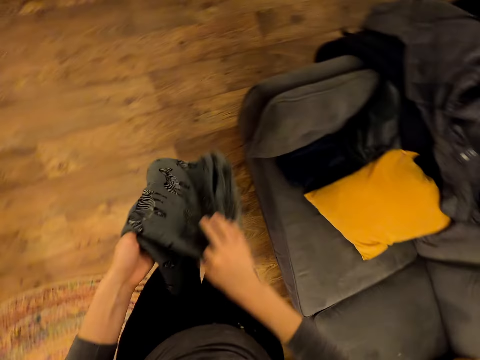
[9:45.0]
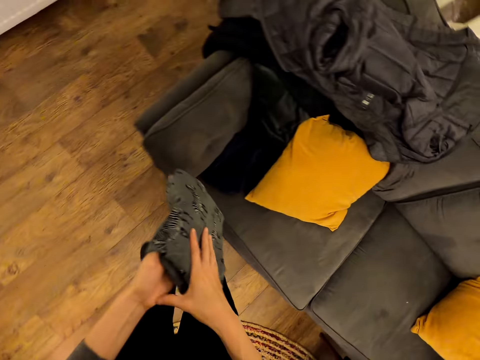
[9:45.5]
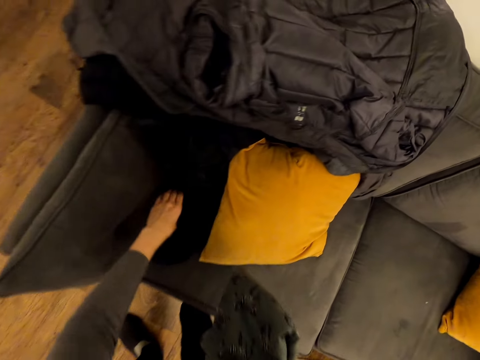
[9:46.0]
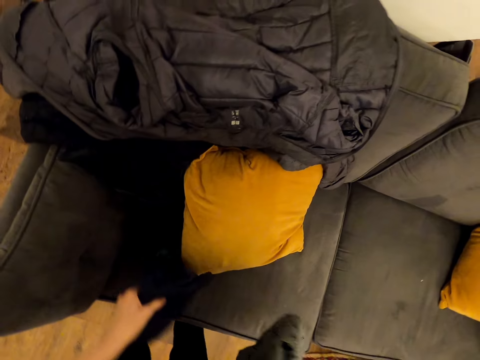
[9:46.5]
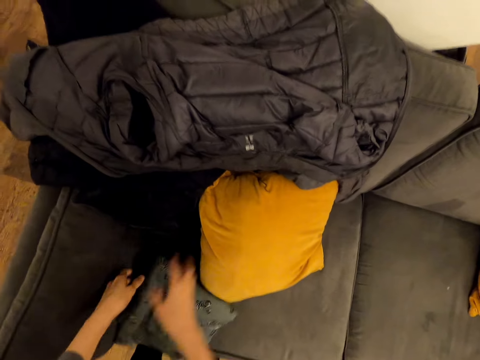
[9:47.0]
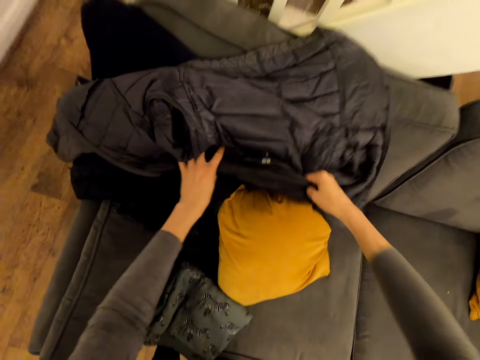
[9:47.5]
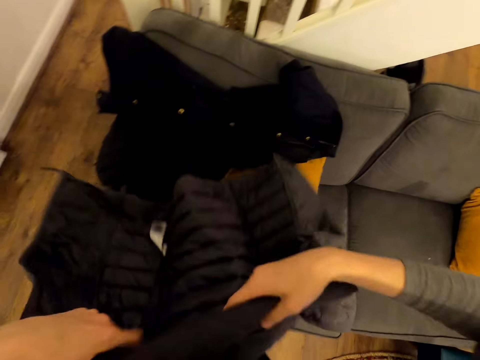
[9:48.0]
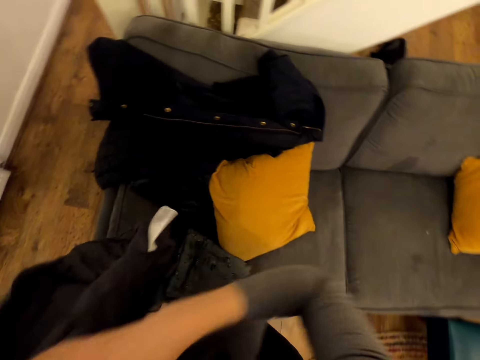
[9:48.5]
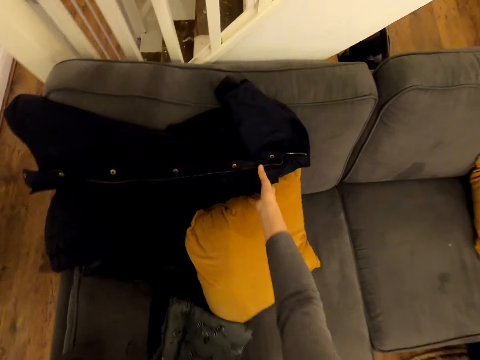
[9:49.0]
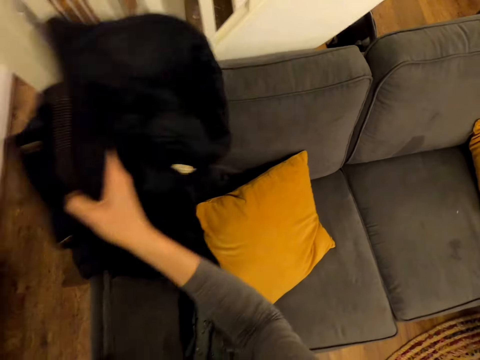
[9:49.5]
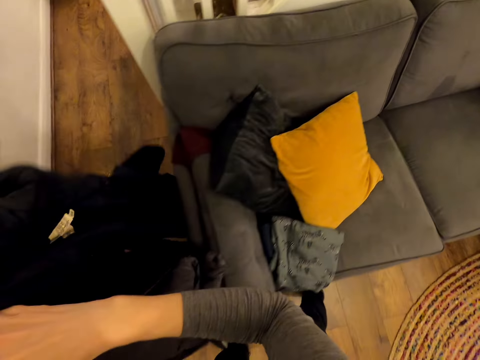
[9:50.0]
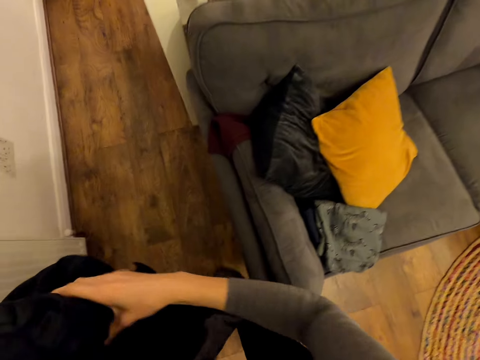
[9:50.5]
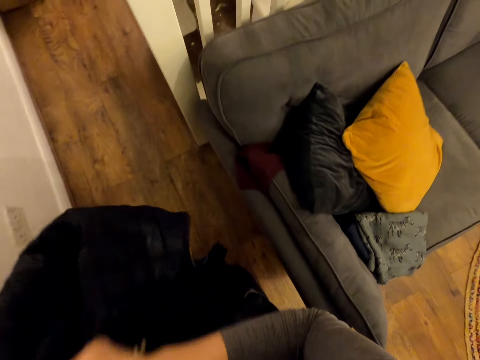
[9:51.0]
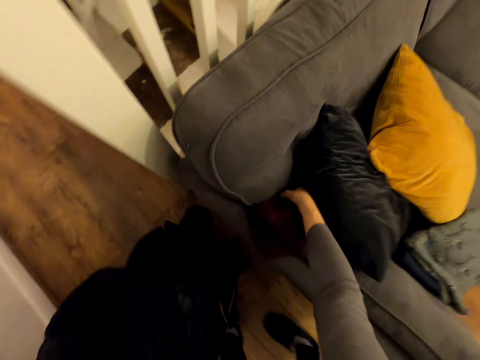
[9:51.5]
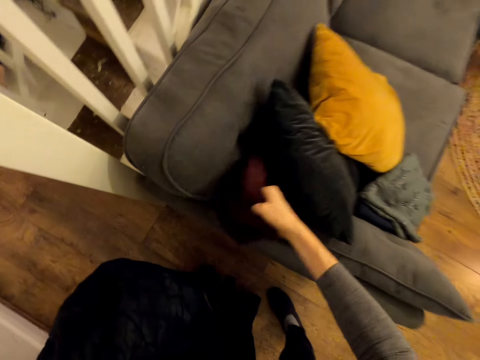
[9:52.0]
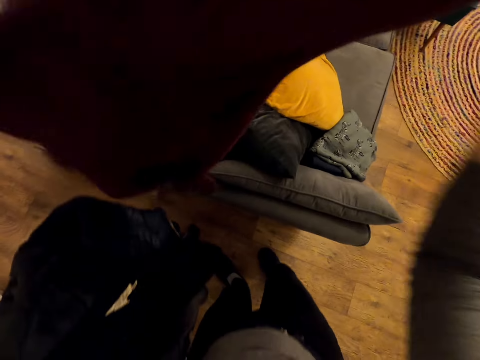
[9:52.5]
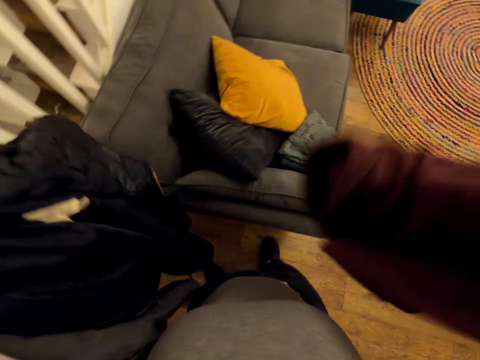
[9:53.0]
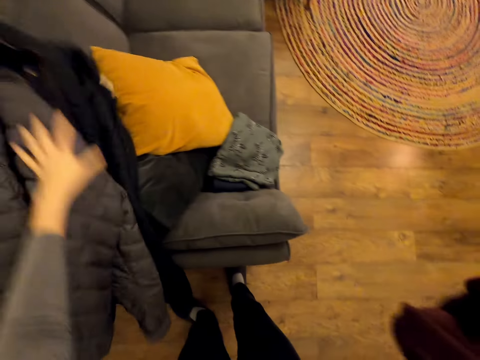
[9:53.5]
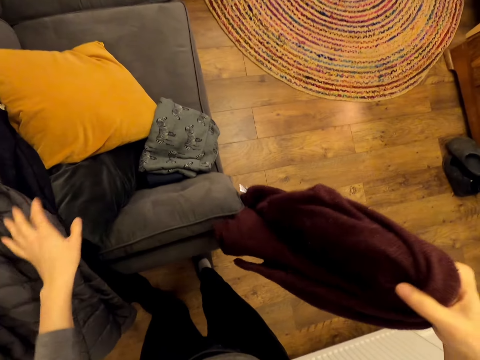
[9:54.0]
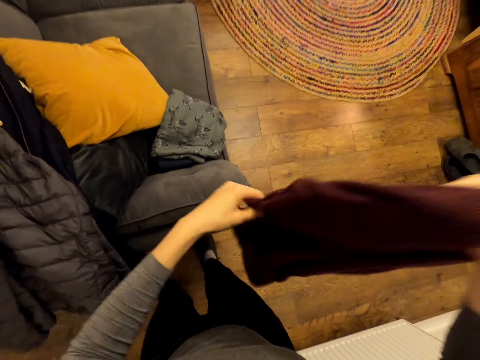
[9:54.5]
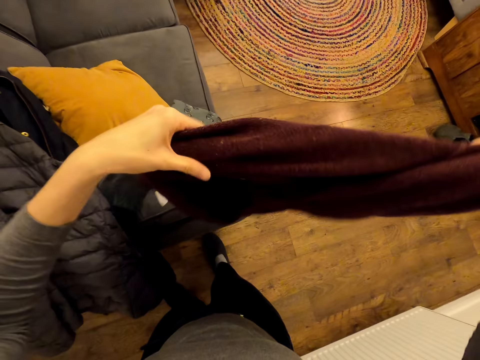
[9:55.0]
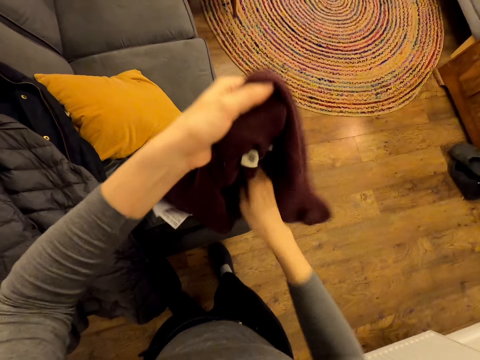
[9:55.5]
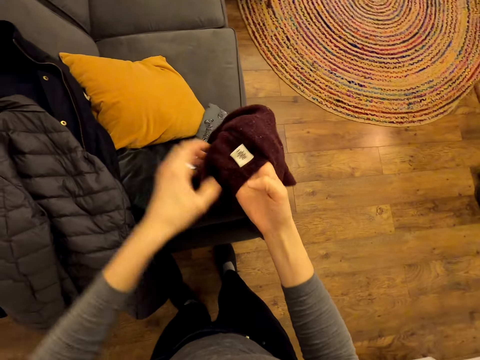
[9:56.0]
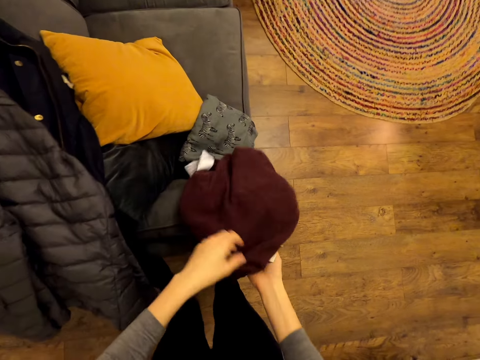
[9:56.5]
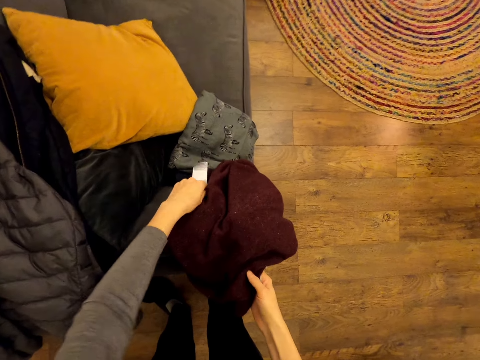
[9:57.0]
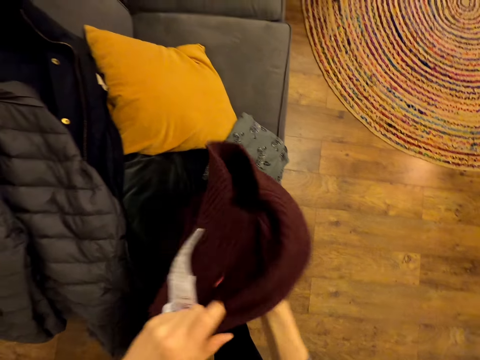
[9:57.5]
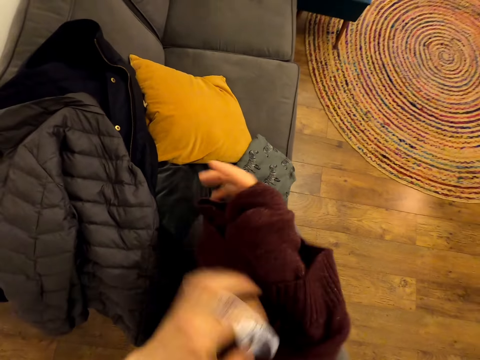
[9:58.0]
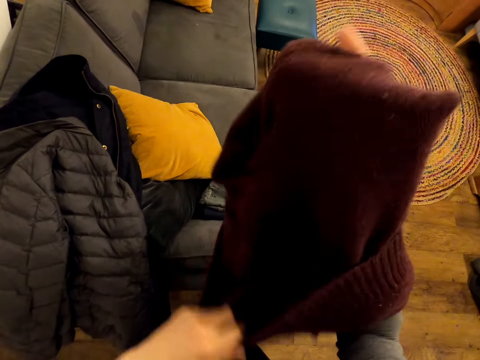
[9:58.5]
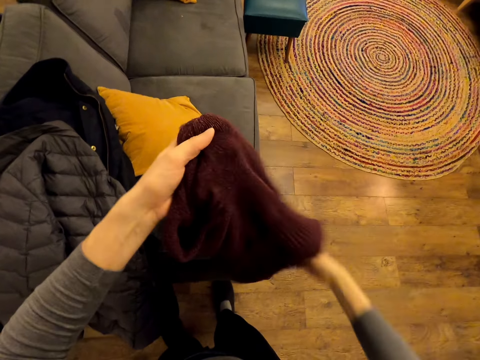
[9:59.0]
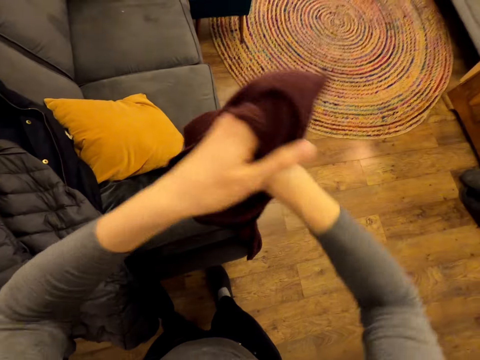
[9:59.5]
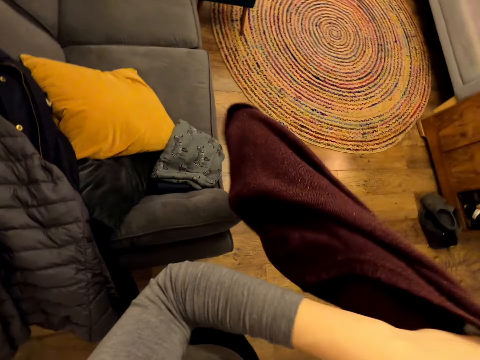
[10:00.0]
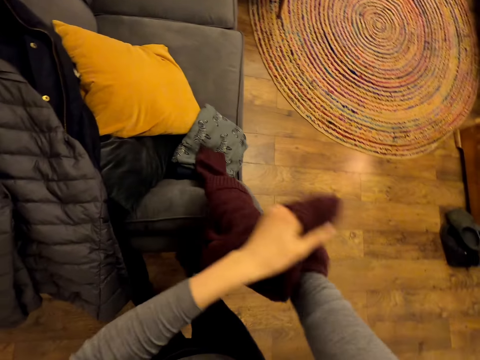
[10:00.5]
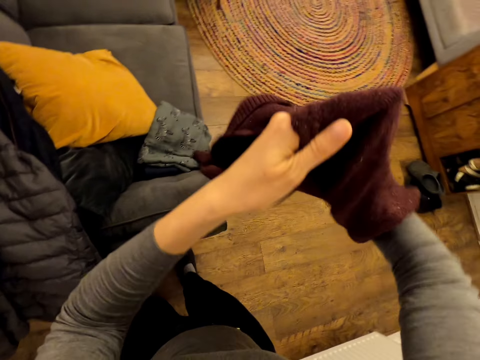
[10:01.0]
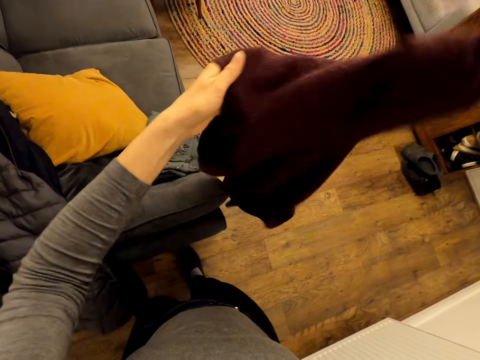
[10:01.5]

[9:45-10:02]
The camera wearer places the folded cloth on the couch. They pick the jacket. They pick another jacket. They pick a sweater. They place the jackets on the couch. They turn the sweater.

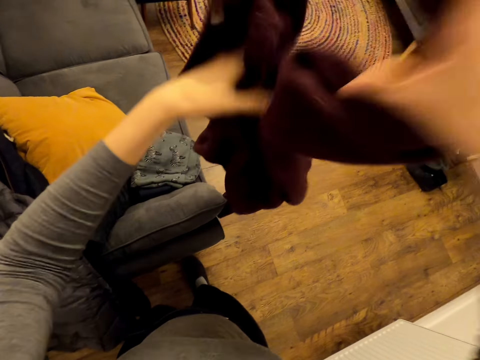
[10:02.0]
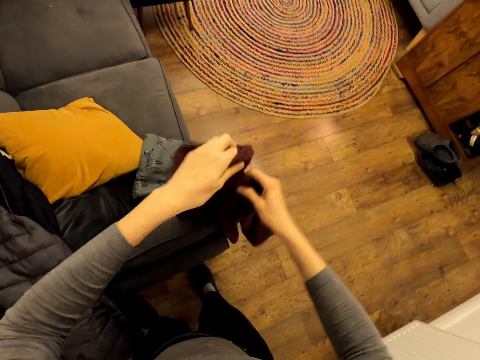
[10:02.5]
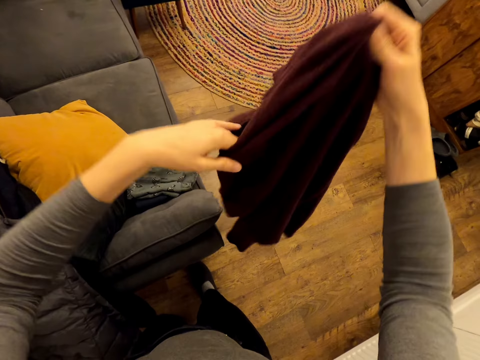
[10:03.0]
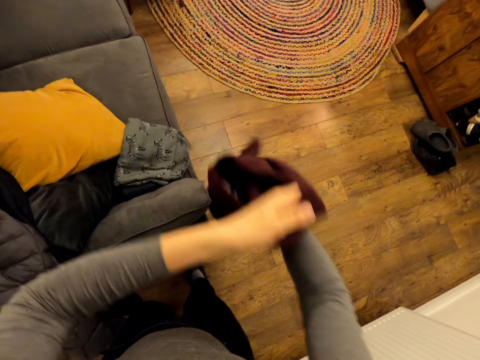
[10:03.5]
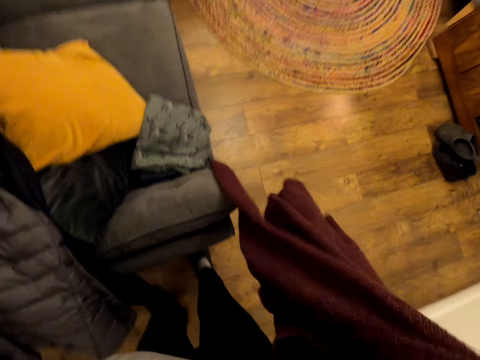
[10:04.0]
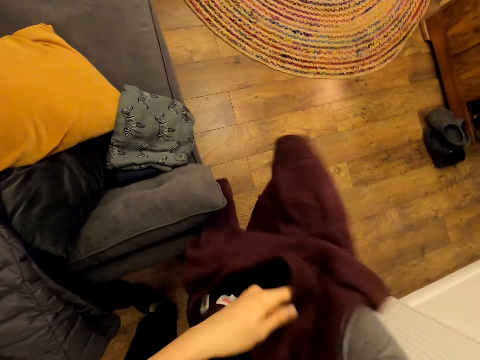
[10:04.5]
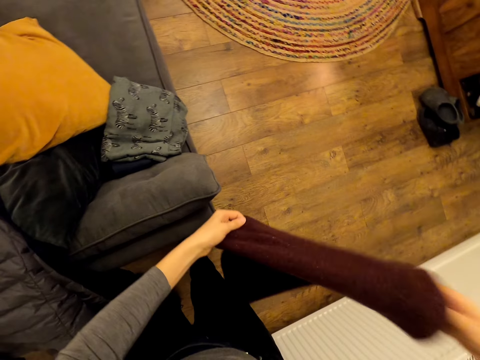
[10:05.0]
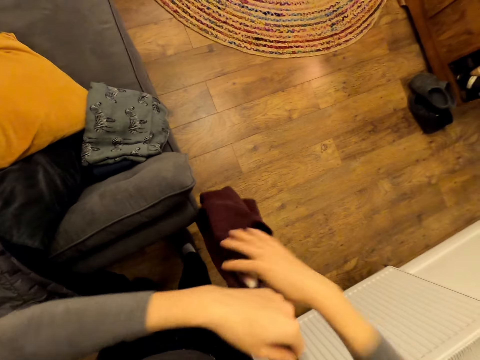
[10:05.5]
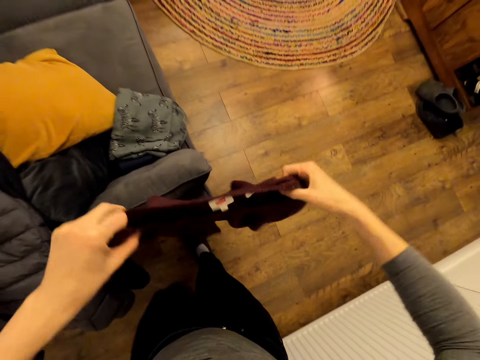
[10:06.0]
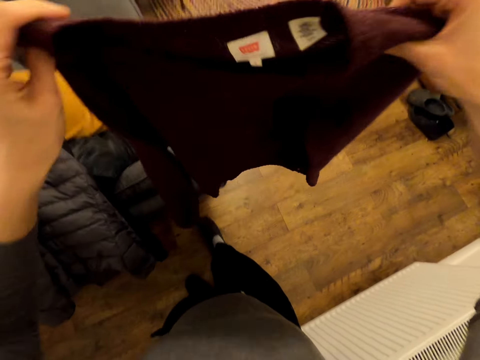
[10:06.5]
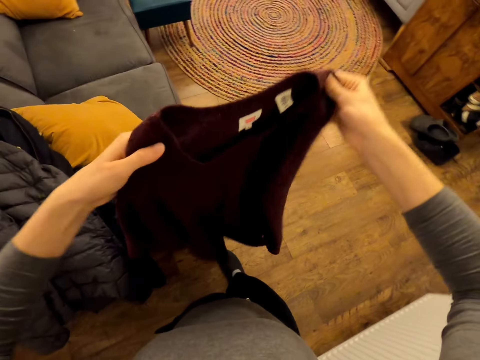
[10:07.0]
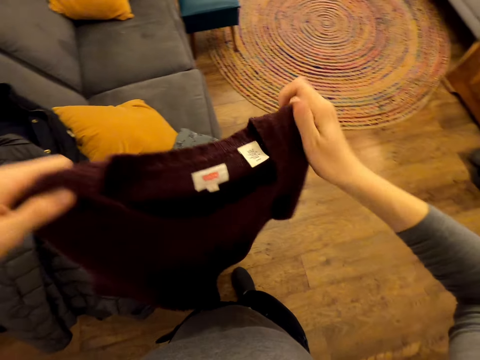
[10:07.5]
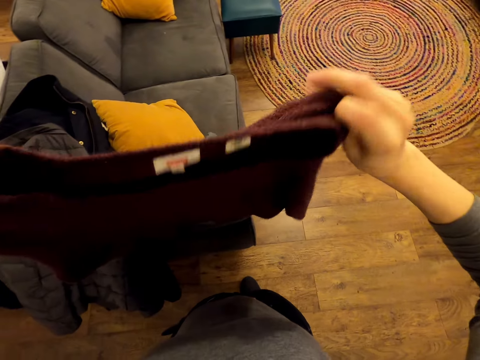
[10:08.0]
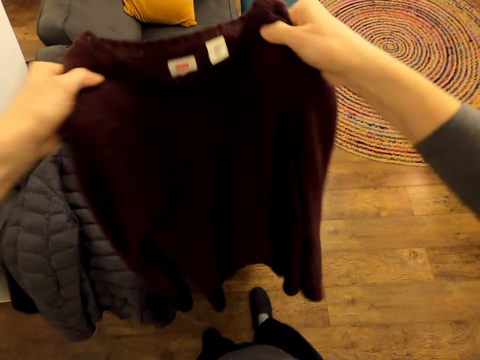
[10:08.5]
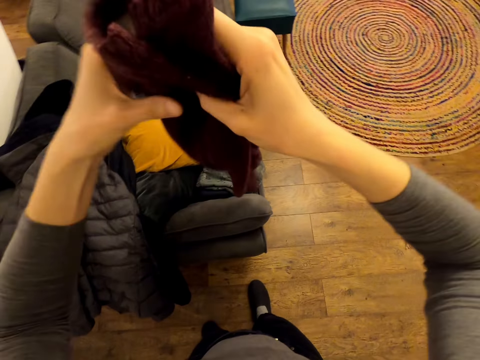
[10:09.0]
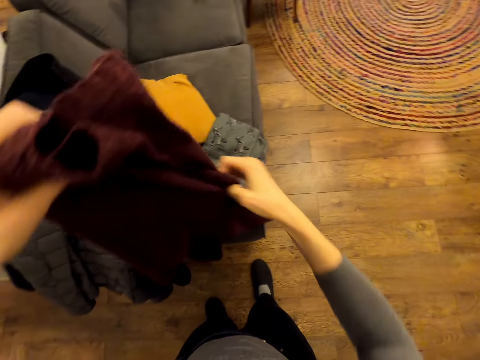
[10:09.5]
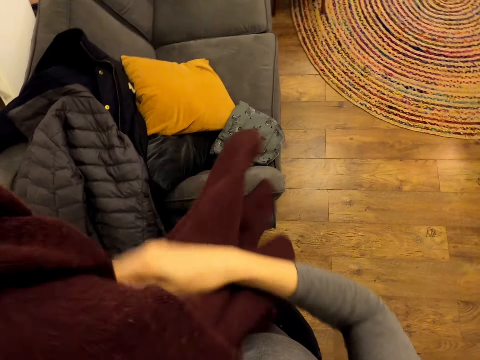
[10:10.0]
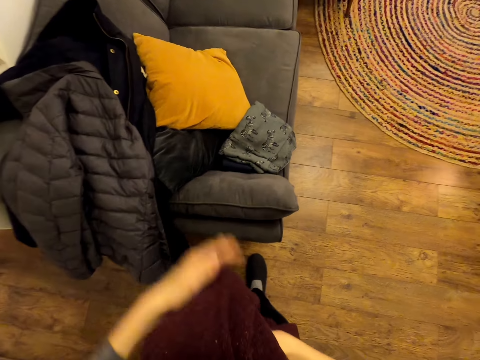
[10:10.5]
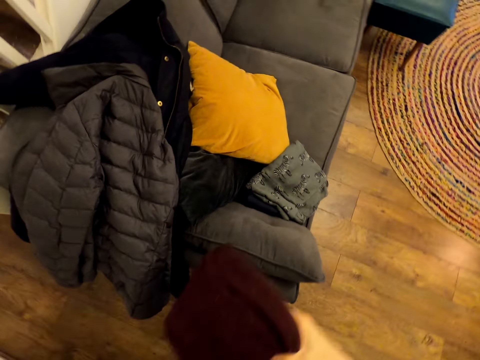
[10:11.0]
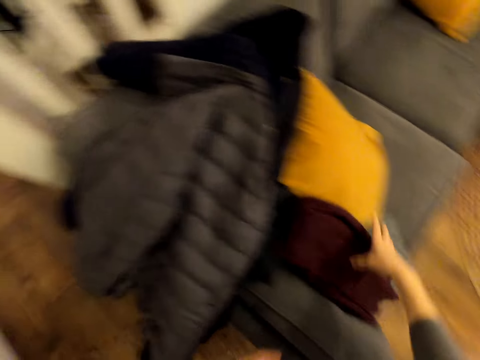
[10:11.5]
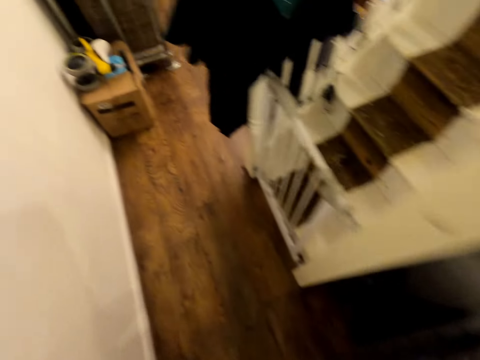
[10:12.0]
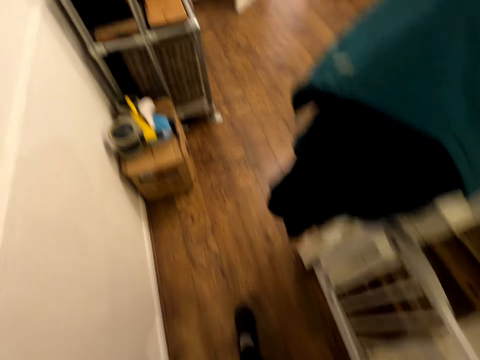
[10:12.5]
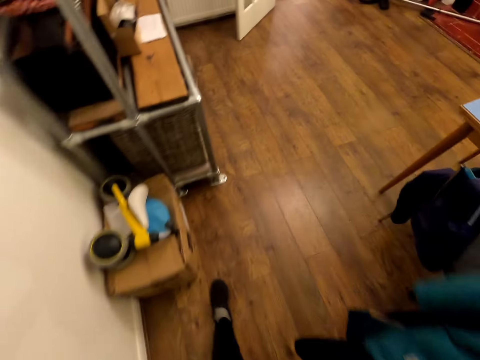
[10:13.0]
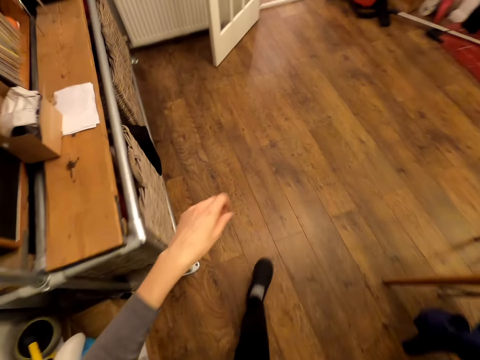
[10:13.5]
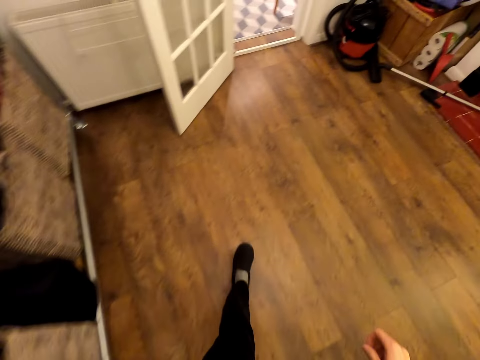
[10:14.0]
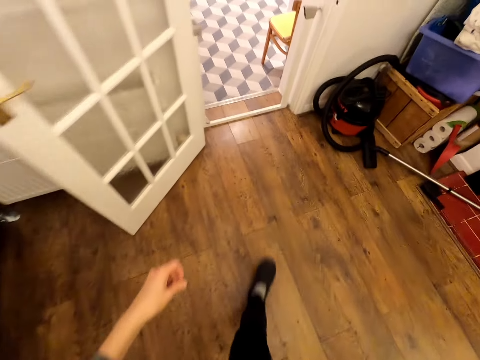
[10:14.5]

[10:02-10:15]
The camera wearer folds the sweater. They put the sweater on the couch. They walk in the room.
